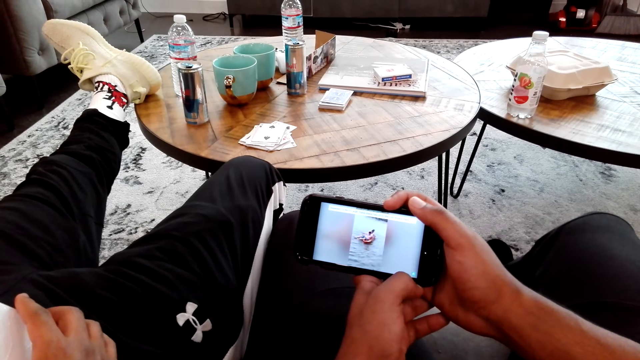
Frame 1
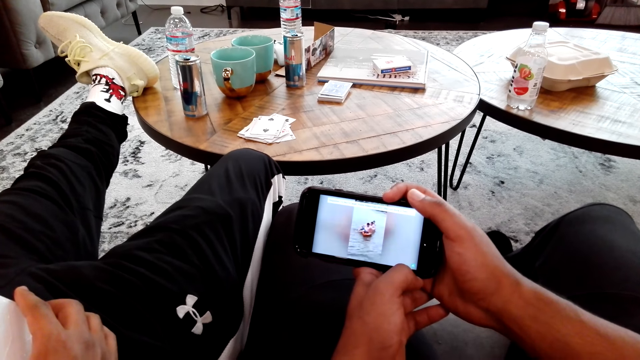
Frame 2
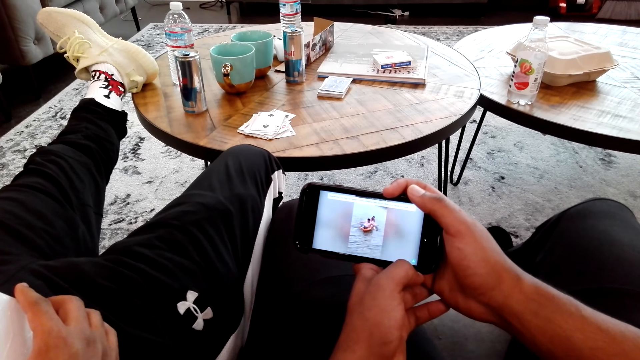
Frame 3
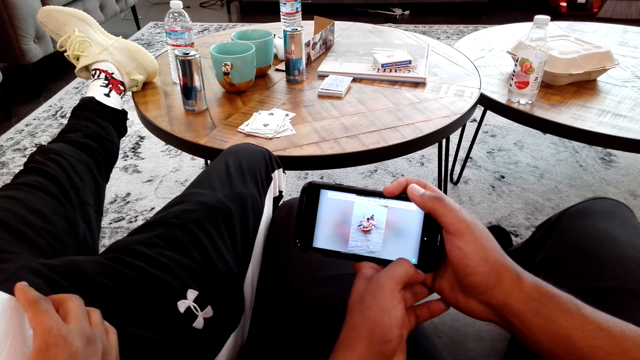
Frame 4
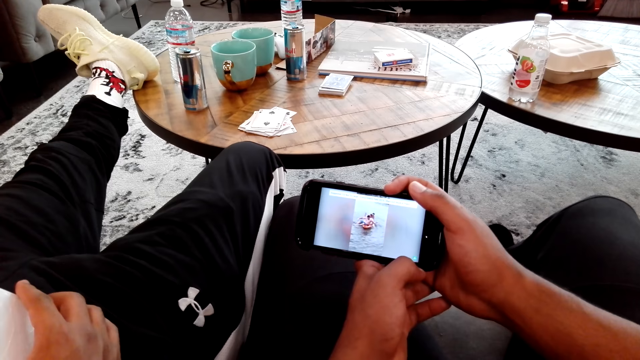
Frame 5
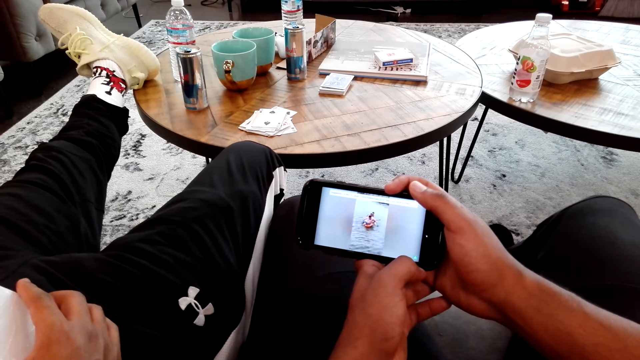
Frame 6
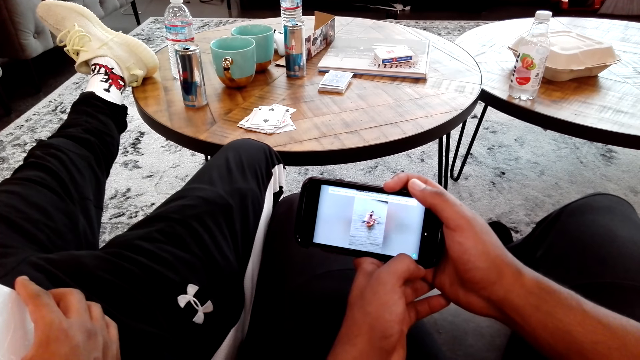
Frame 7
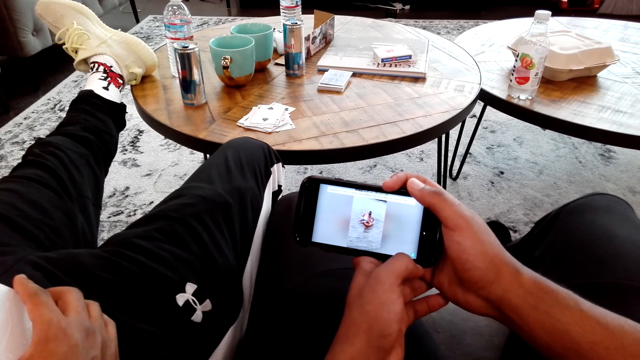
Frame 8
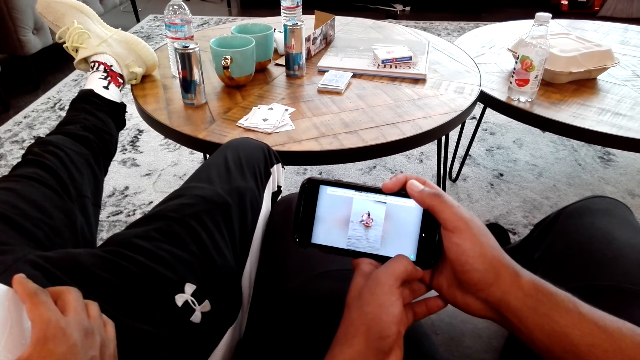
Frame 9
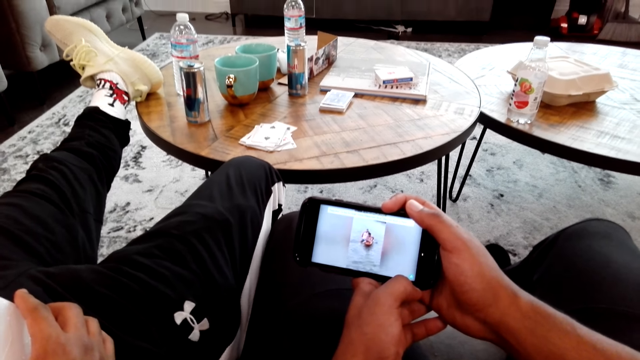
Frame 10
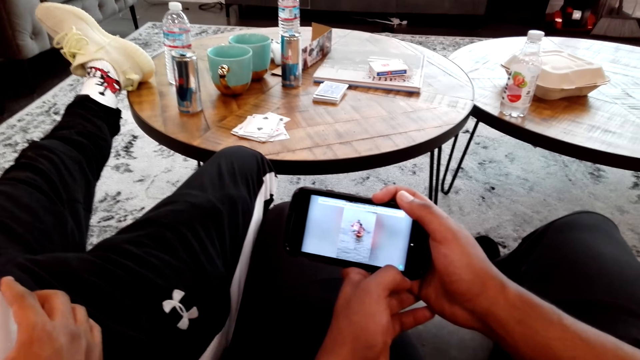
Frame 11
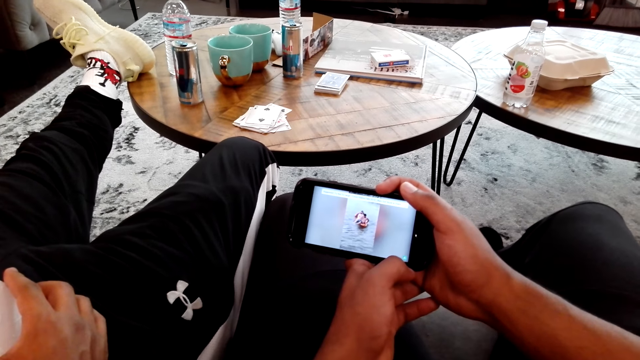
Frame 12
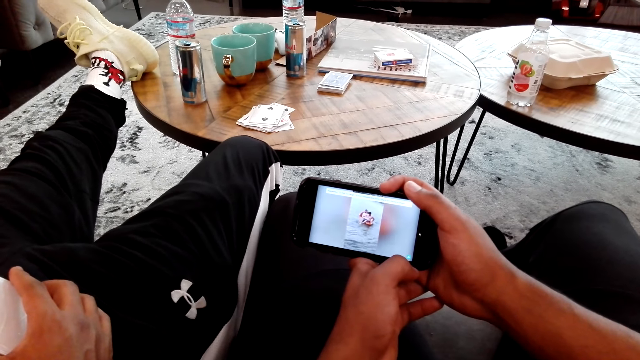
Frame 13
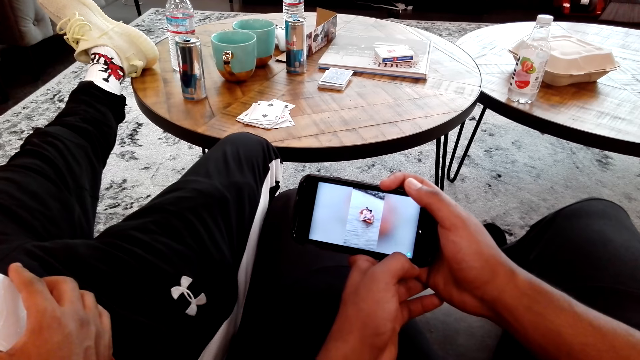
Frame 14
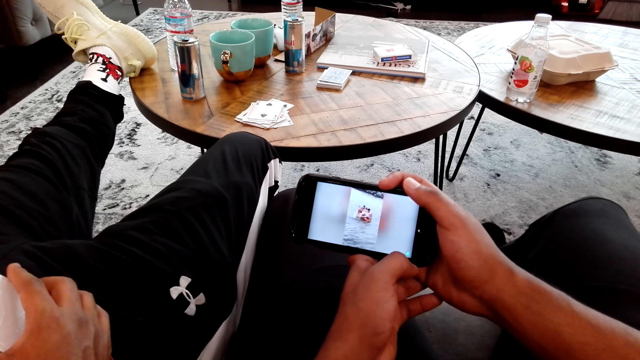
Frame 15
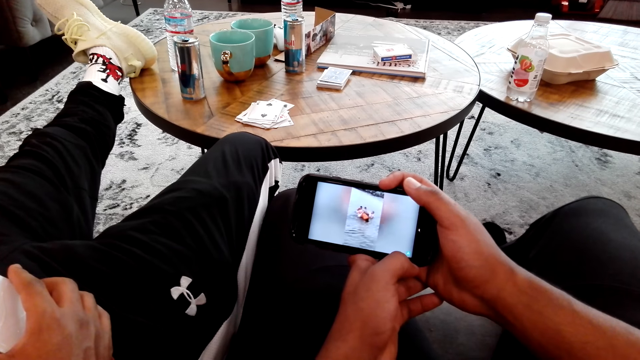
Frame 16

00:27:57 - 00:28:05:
The camera wearer looks at the phone.

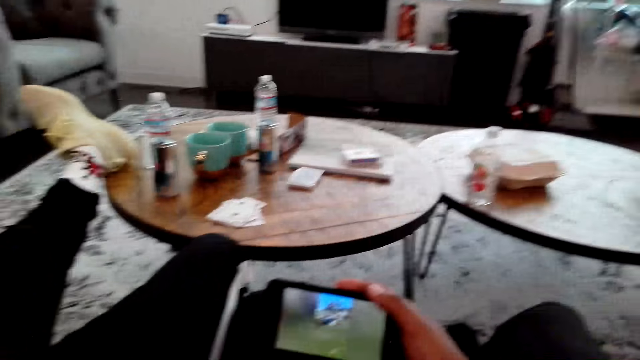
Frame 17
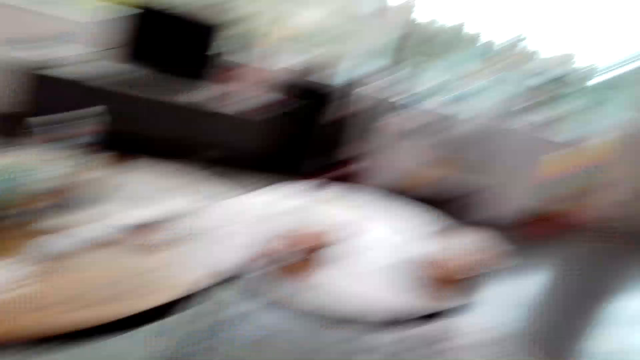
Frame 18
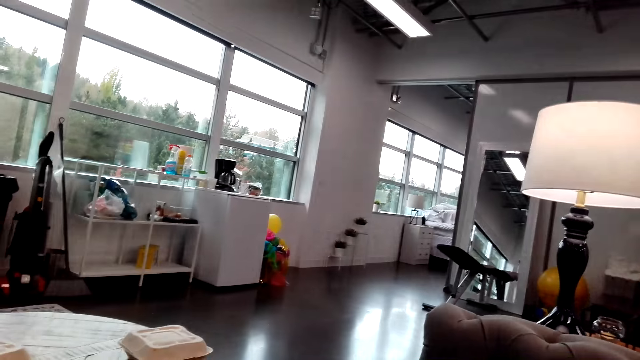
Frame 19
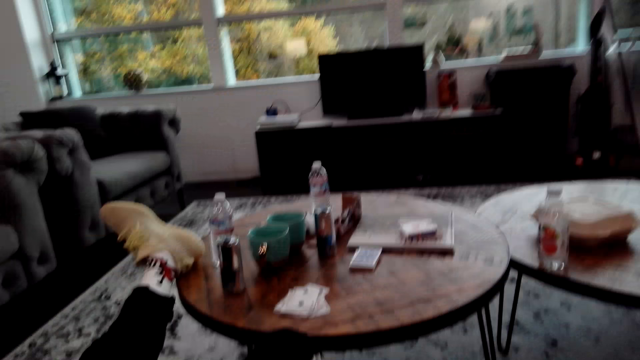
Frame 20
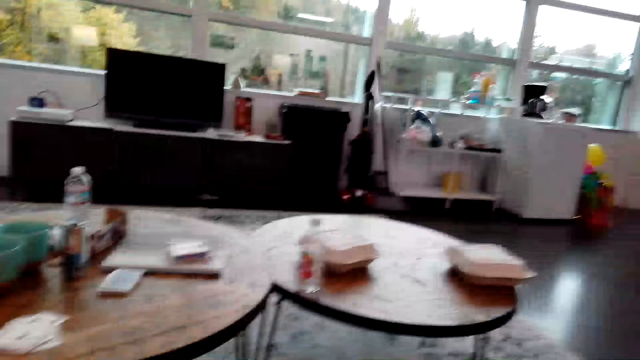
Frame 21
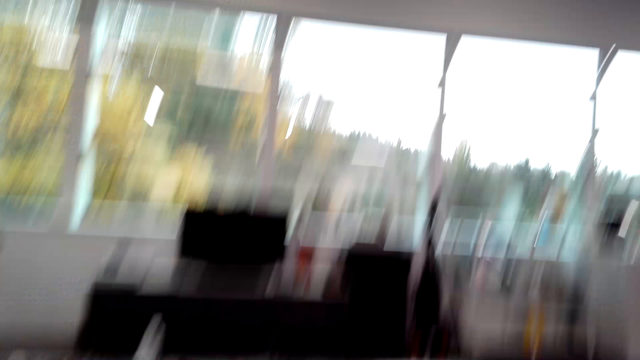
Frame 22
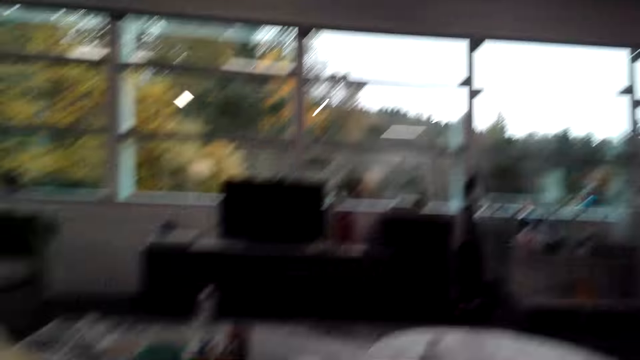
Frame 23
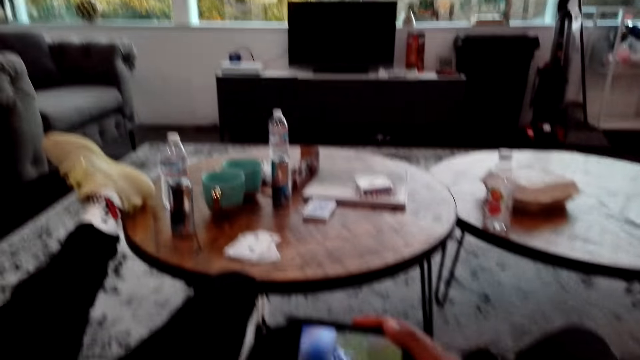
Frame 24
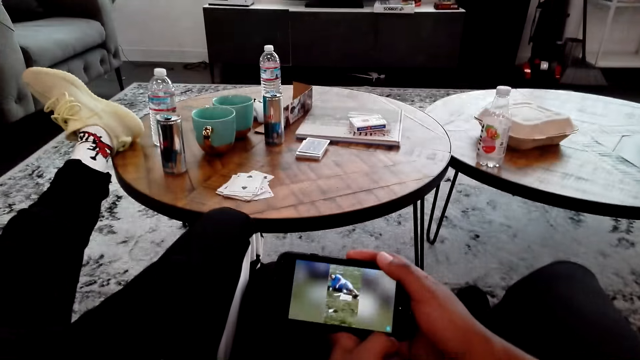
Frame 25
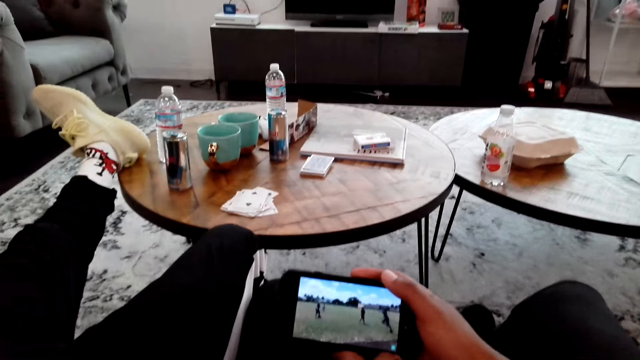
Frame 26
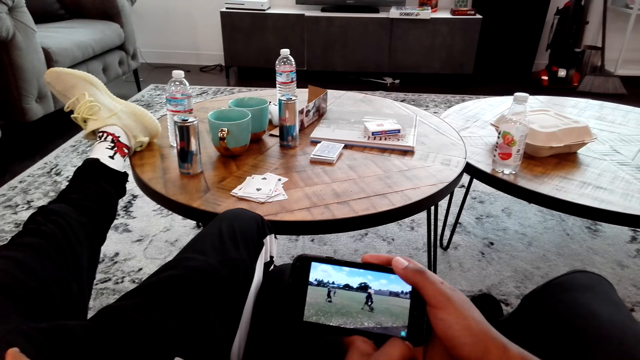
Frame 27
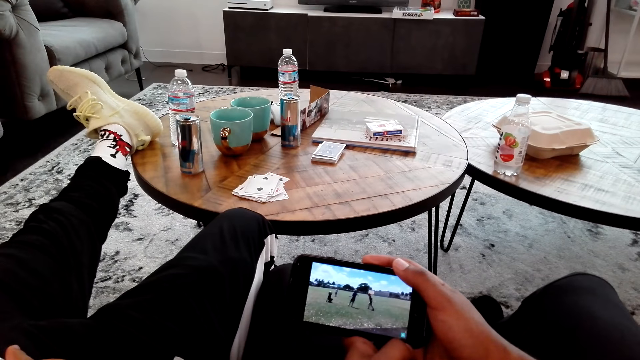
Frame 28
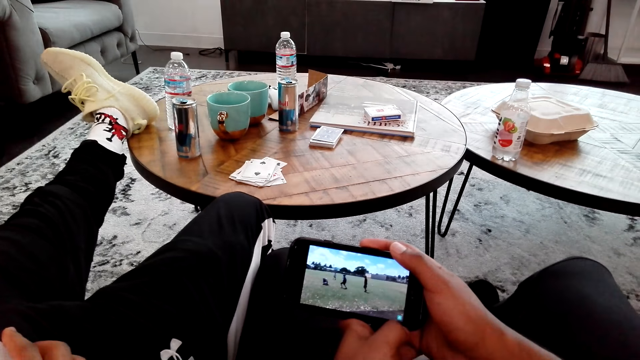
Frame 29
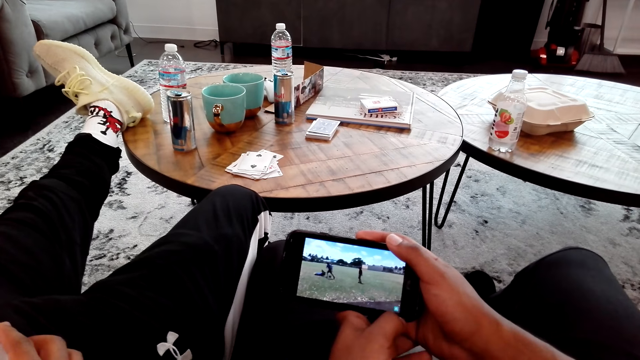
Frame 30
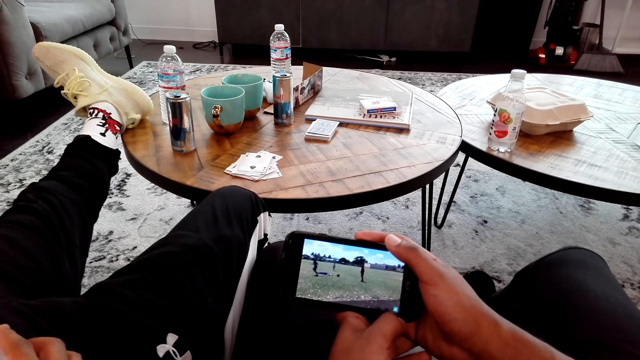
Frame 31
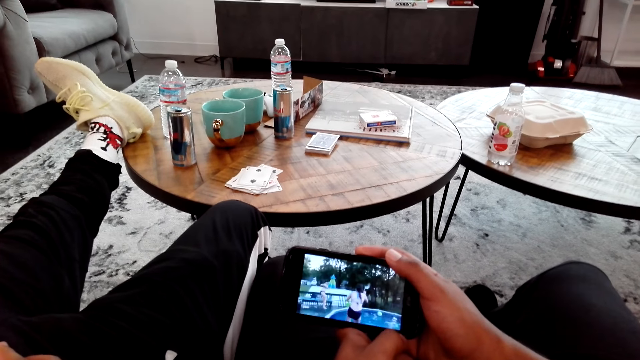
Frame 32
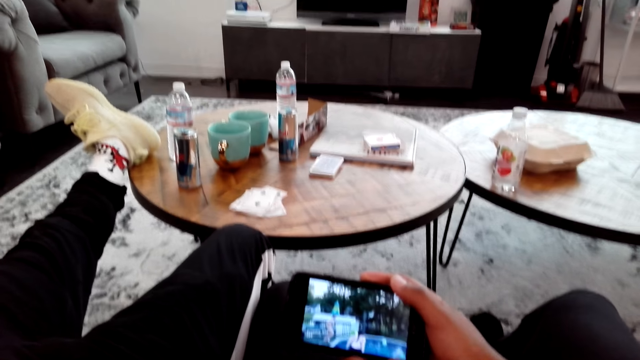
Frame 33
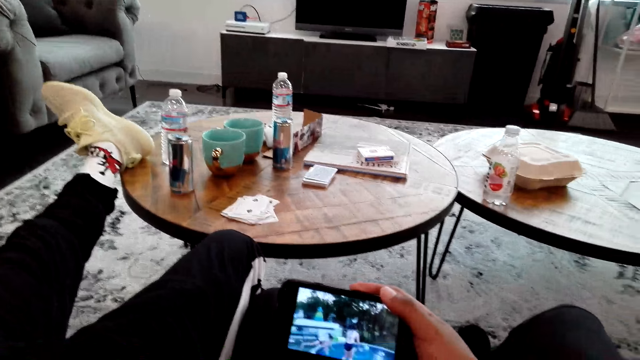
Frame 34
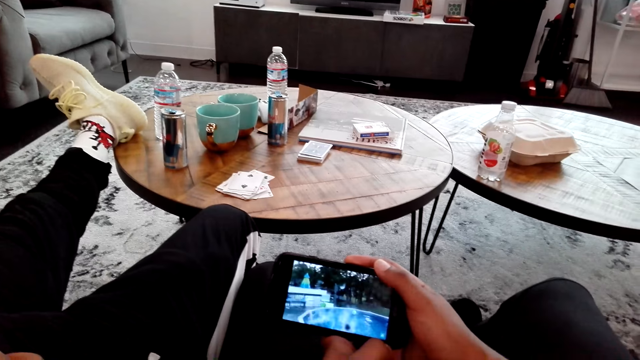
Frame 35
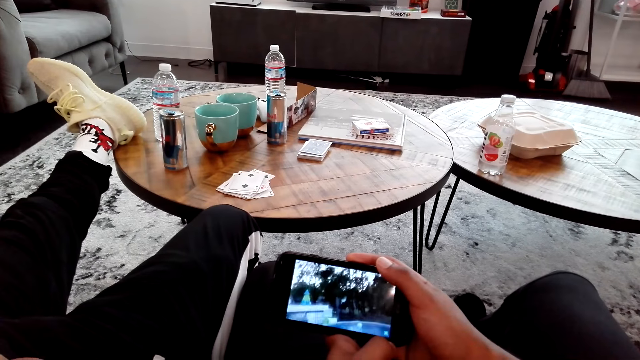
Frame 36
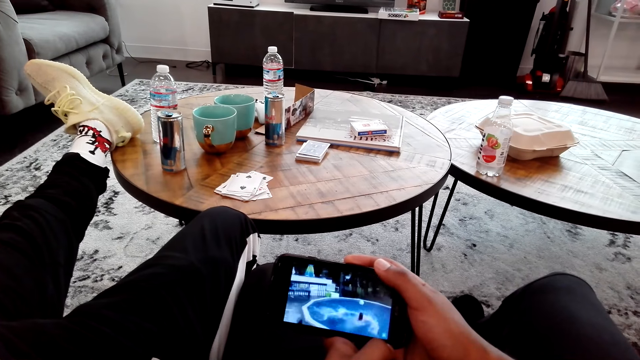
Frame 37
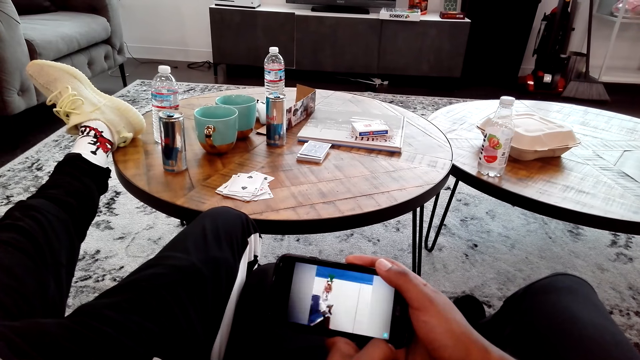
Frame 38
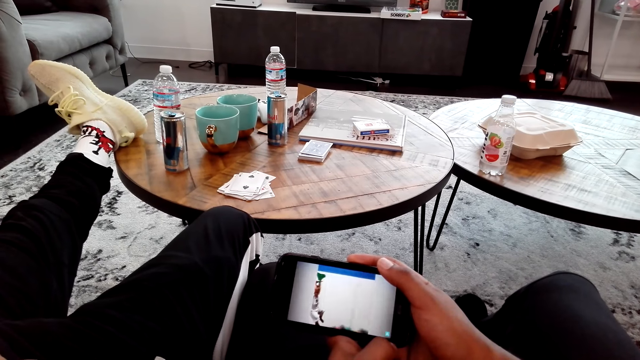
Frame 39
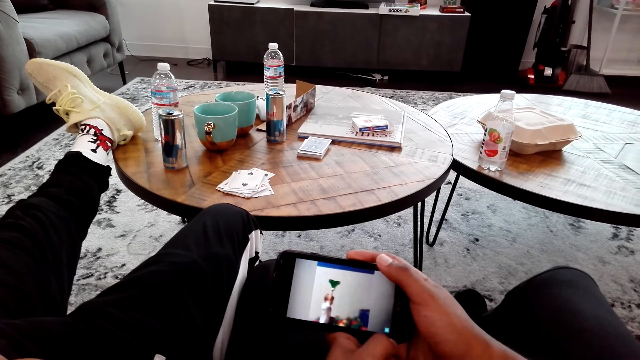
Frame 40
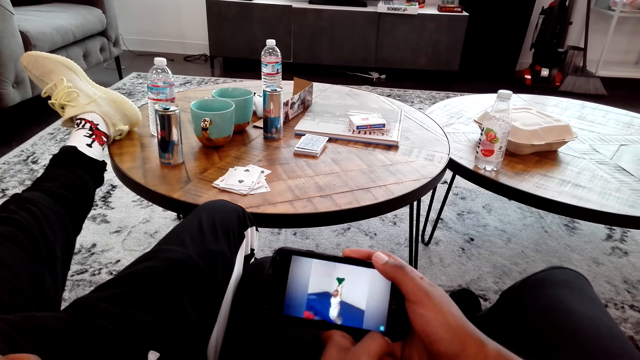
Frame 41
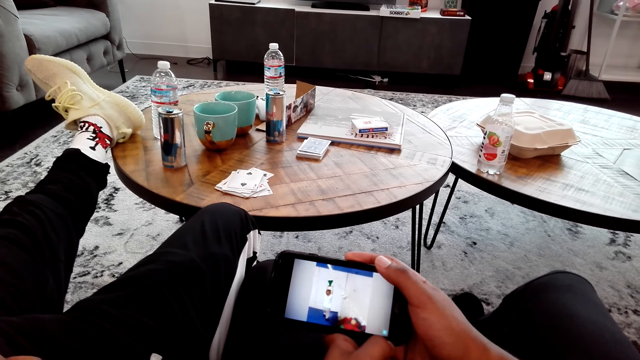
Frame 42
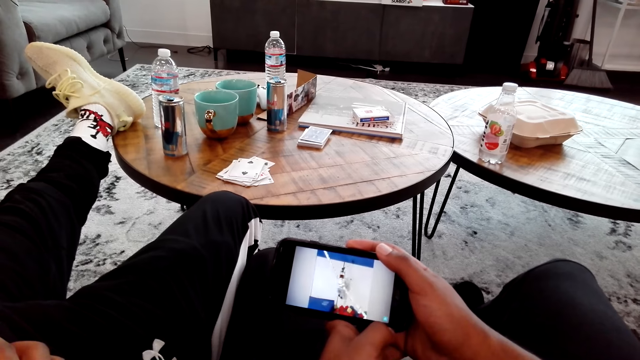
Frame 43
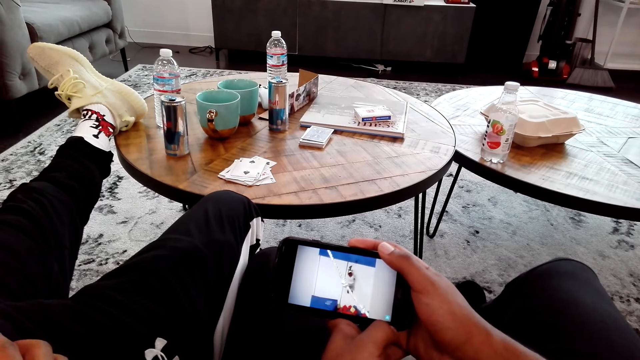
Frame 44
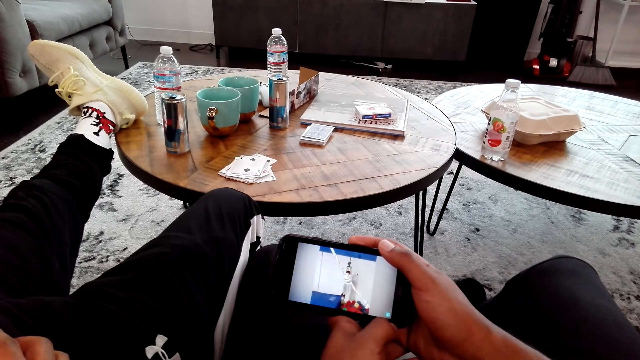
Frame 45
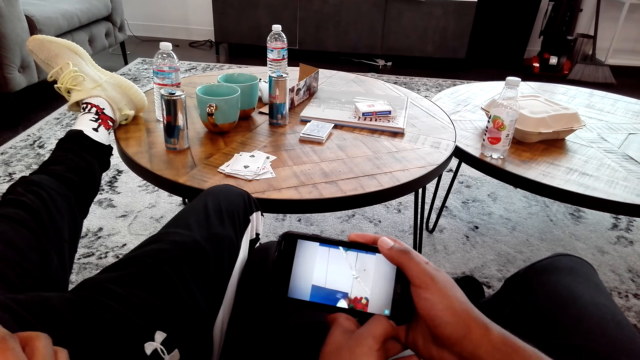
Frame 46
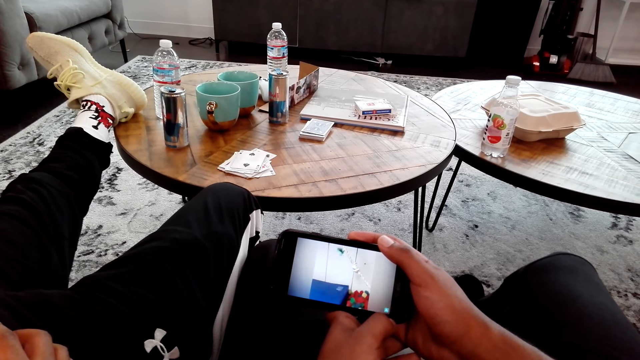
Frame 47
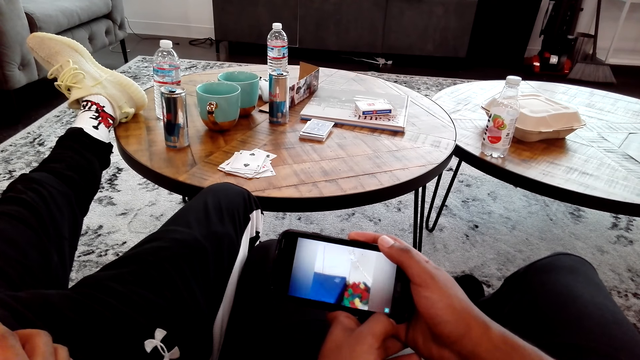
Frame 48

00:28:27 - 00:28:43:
The camera wearer looks around the room. They look at the phone. They converse with a man.
